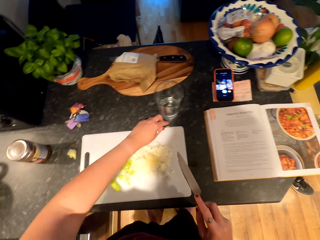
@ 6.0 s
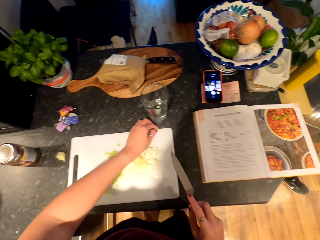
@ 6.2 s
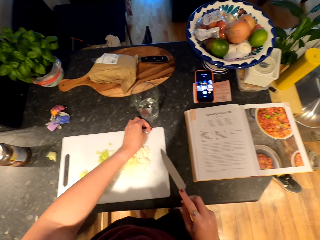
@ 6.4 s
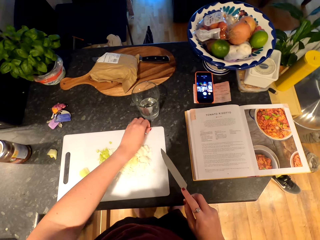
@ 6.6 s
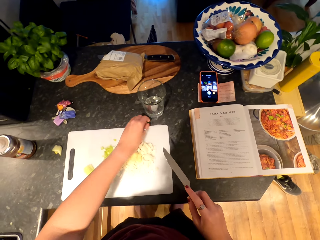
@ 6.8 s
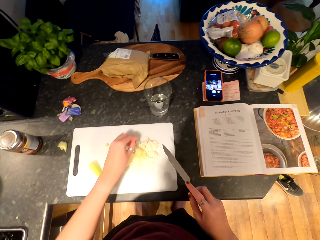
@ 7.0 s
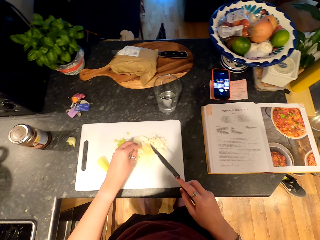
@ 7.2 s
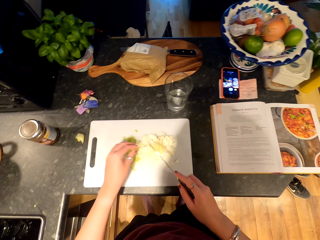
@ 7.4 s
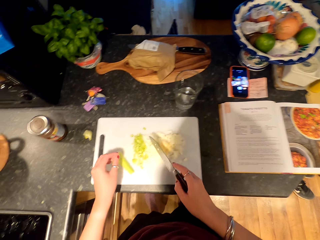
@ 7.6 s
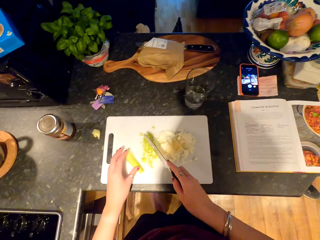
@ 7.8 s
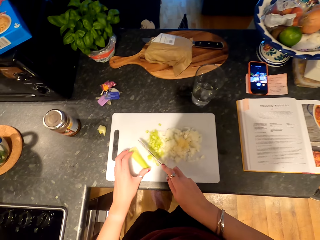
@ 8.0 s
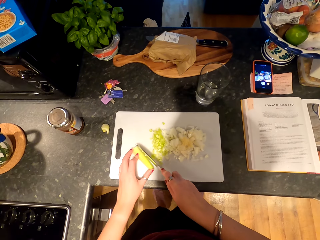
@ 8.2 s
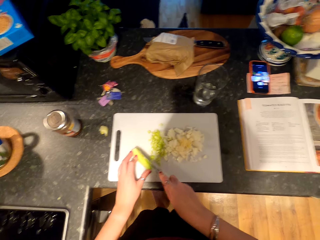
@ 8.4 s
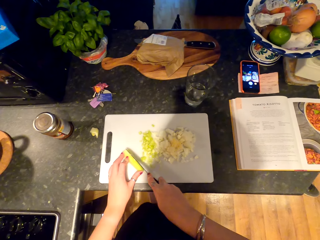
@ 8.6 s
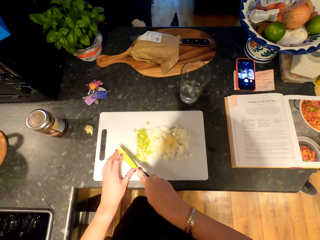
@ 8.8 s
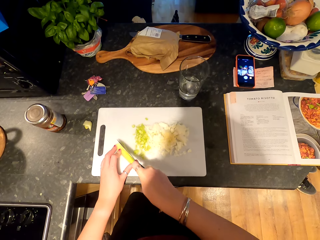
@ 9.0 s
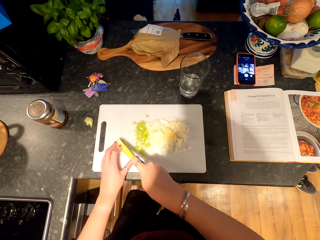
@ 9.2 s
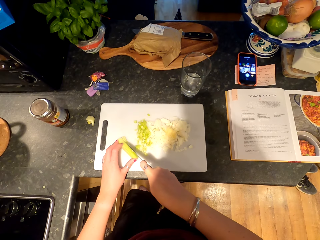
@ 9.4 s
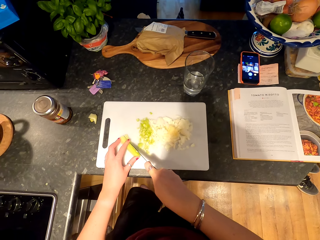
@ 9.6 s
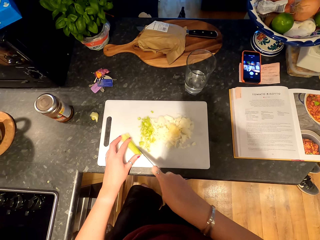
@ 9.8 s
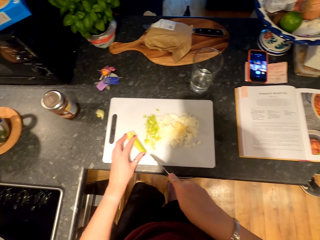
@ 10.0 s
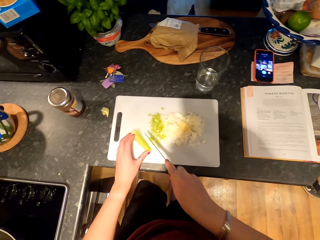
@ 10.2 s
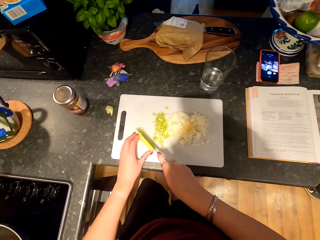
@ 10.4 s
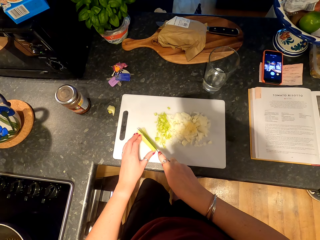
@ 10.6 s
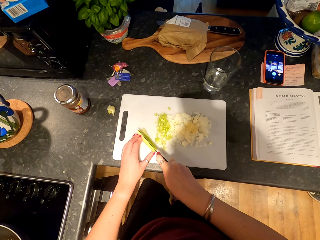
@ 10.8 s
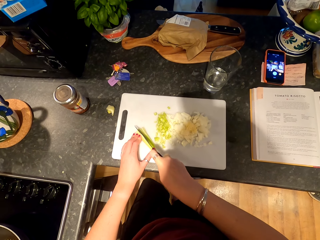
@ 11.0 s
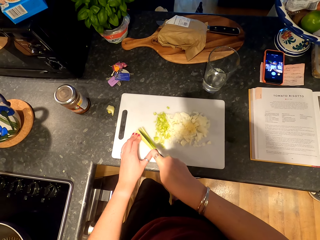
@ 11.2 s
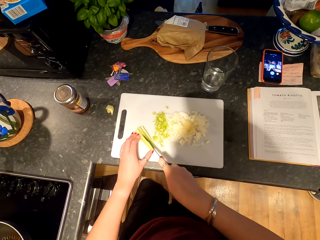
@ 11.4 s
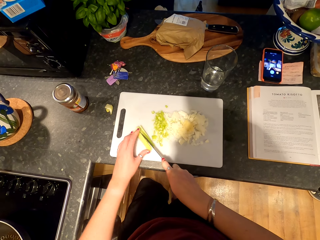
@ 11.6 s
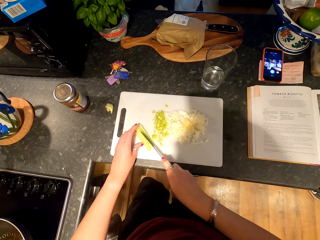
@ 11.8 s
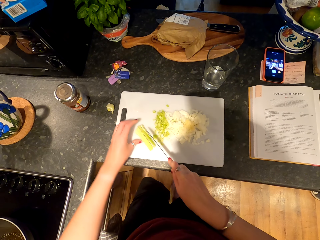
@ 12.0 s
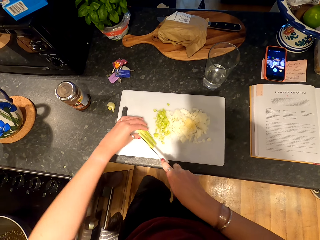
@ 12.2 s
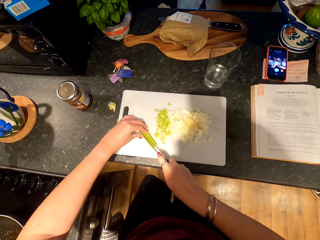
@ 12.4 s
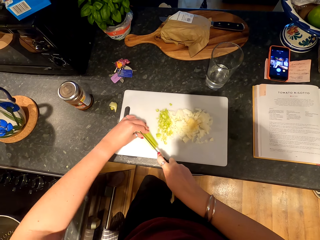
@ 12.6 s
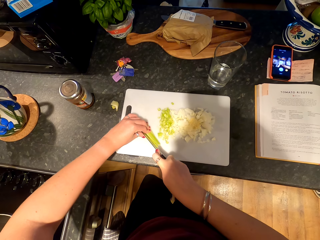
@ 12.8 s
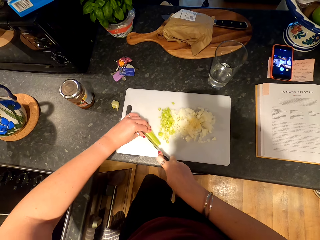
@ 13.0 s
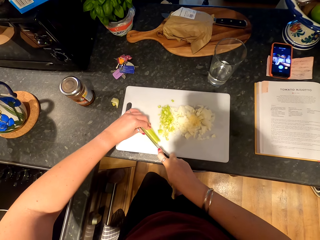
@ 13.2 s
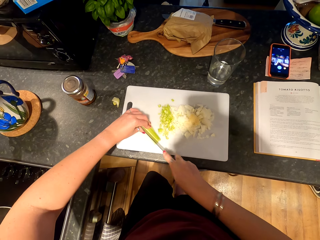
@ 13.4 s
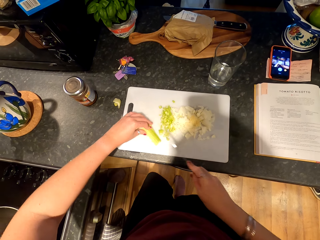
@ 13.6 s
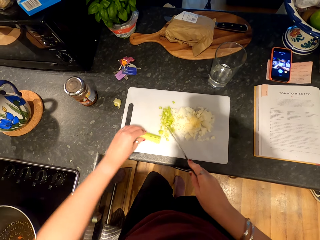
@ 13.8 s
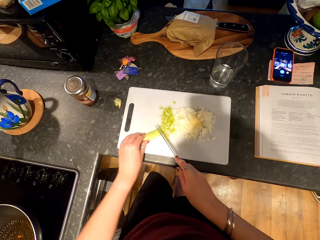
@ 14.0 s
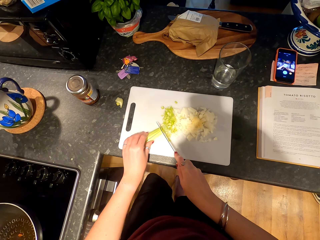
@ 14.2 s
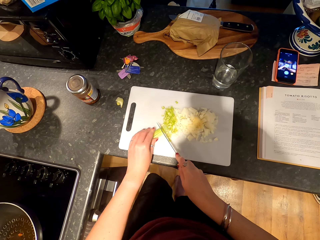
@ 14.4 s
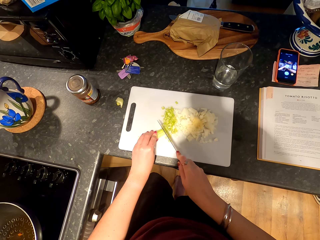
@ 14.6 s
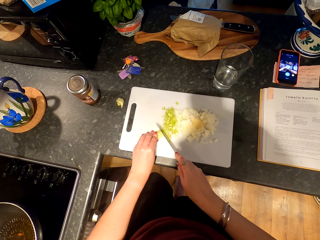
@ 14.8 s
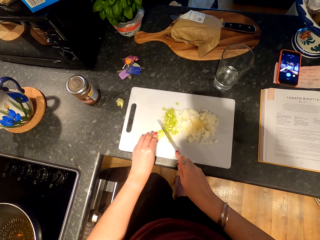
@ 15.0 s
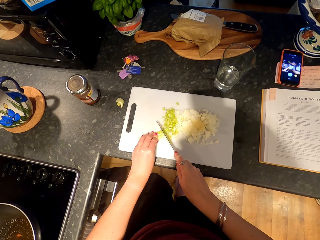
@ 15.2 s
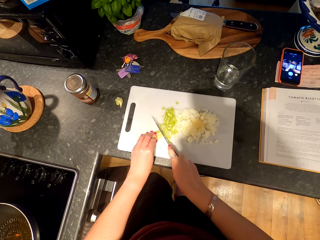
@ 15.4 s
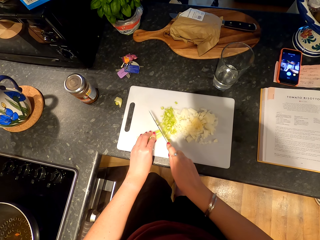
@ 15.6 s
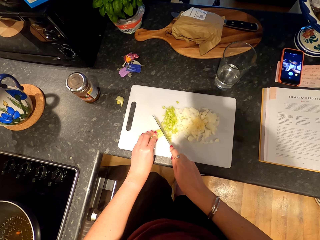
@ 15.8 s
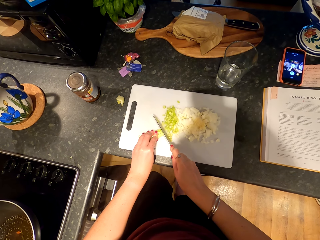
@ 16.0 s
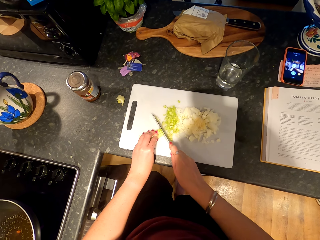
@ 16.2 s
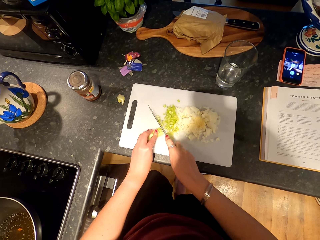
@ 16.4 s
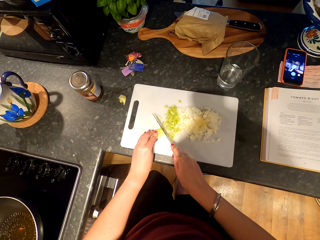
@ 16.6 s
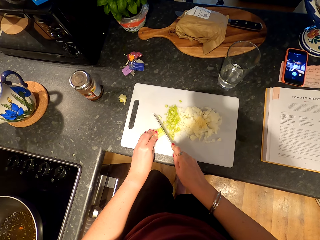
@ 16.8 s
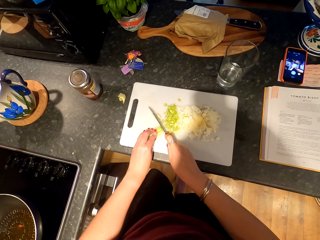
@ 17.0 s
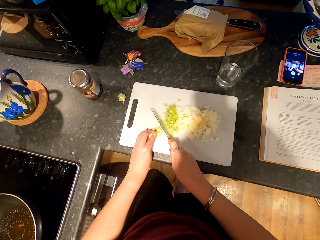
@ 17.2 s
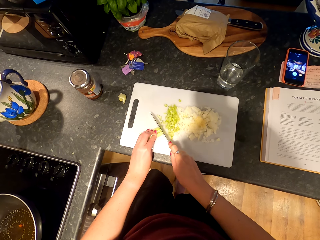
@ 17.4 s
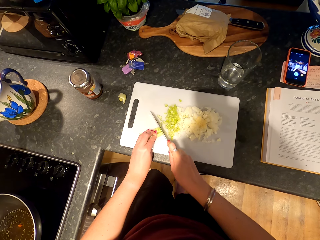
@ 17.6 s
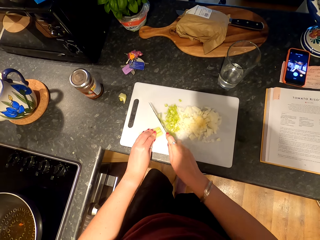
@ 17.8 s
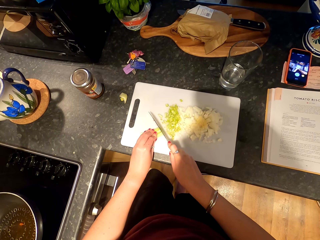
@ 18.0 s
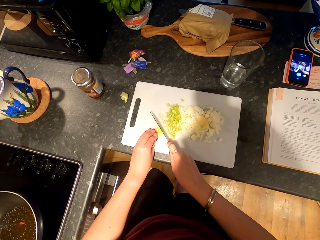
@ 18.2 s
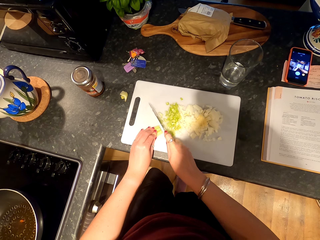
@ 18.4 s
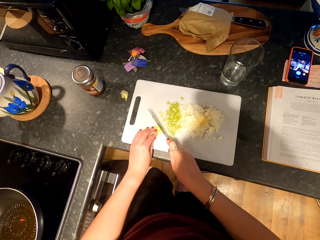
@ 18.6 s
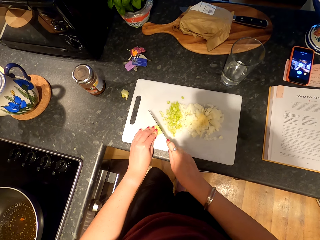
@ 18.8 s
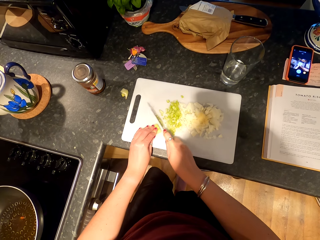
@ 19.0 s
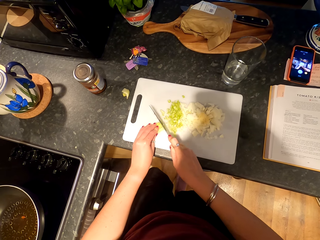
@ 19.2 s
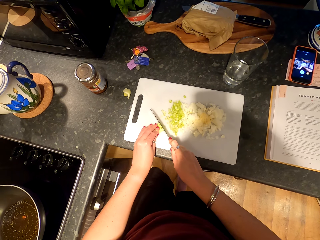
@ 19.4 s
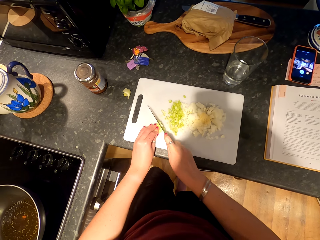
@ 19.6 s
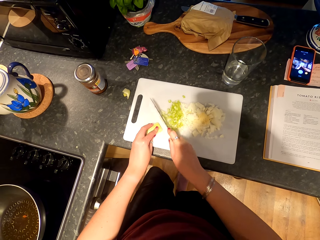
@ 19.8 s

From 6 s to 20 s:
The camera wearer picks an onion from the countertop. They slice the onion. They turn the onion. They chop the onions.

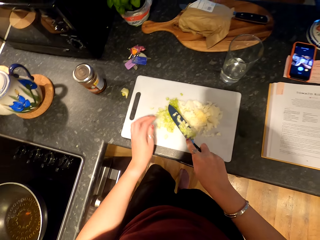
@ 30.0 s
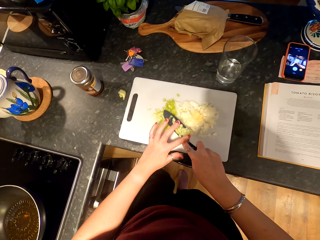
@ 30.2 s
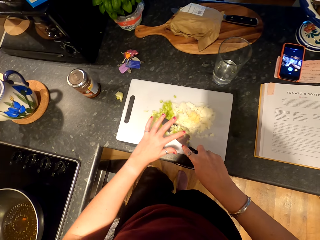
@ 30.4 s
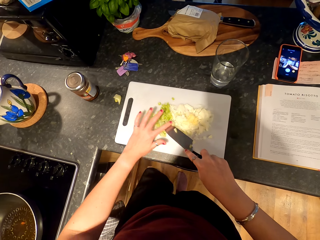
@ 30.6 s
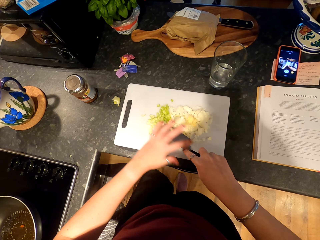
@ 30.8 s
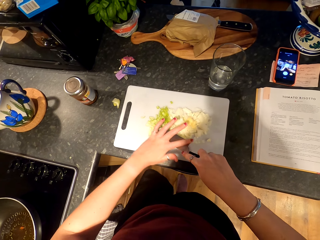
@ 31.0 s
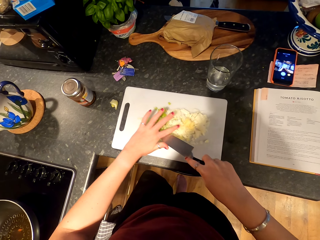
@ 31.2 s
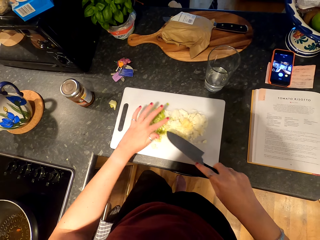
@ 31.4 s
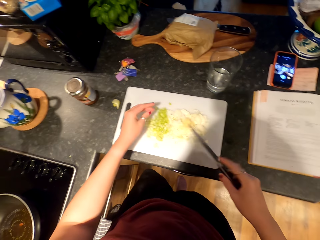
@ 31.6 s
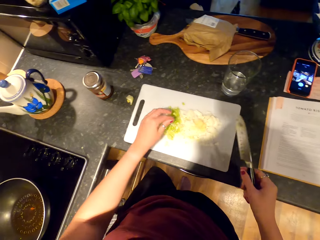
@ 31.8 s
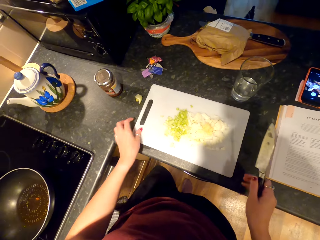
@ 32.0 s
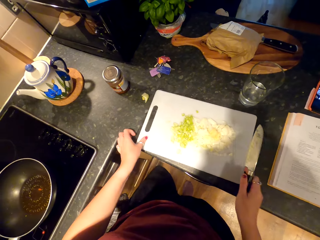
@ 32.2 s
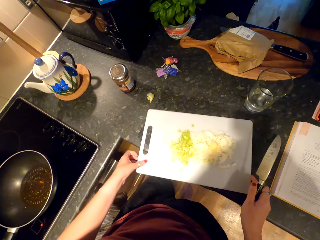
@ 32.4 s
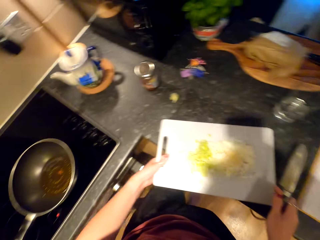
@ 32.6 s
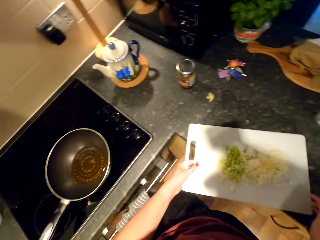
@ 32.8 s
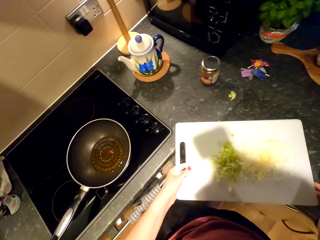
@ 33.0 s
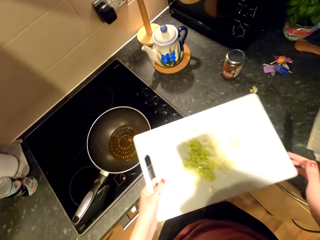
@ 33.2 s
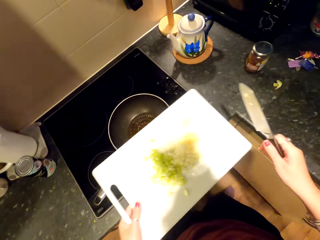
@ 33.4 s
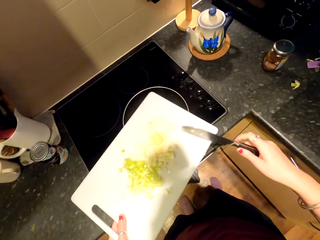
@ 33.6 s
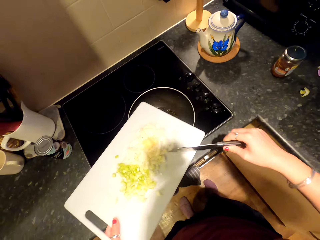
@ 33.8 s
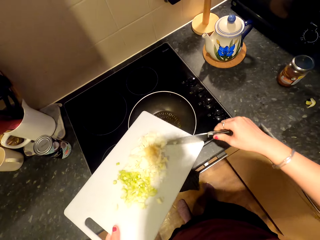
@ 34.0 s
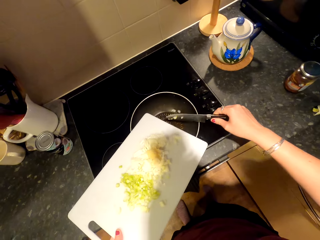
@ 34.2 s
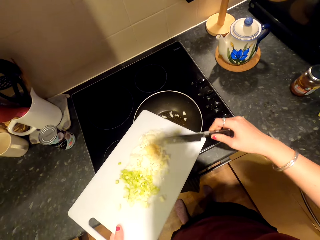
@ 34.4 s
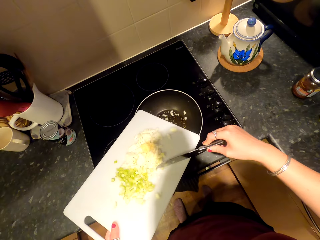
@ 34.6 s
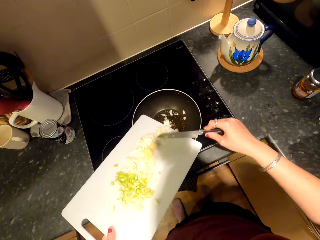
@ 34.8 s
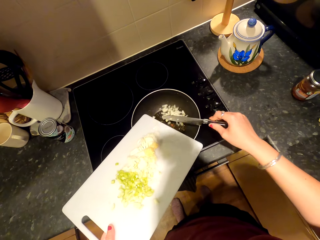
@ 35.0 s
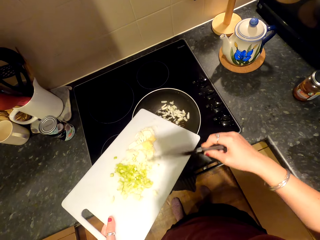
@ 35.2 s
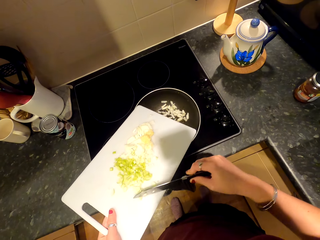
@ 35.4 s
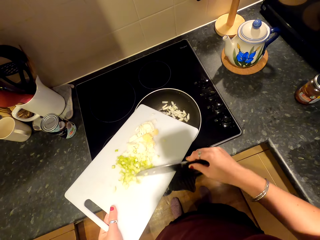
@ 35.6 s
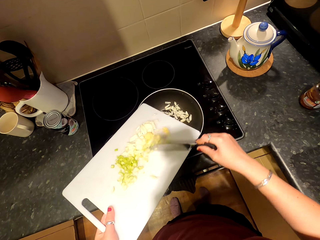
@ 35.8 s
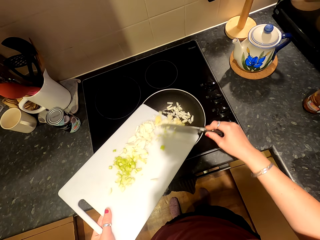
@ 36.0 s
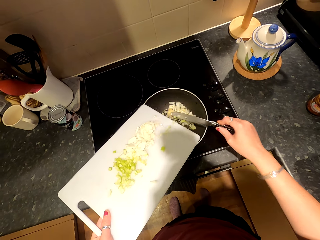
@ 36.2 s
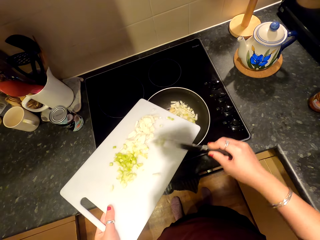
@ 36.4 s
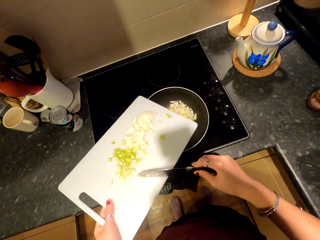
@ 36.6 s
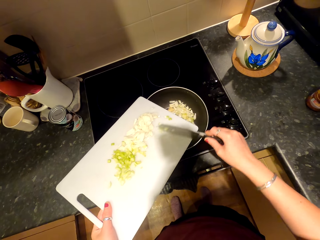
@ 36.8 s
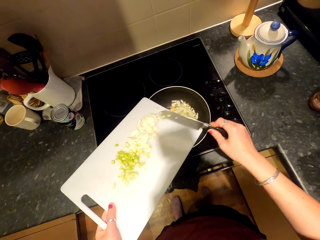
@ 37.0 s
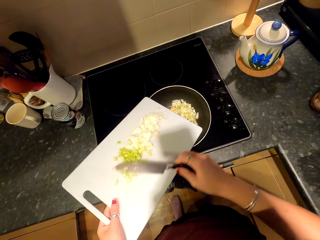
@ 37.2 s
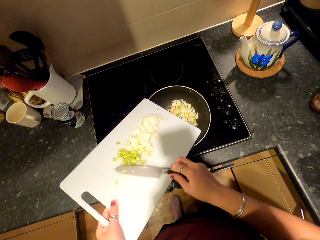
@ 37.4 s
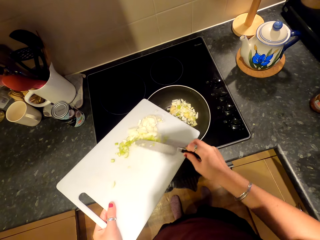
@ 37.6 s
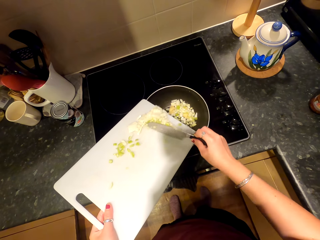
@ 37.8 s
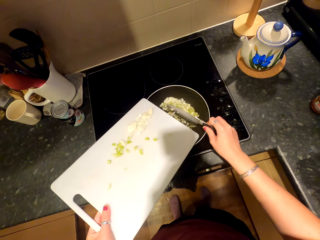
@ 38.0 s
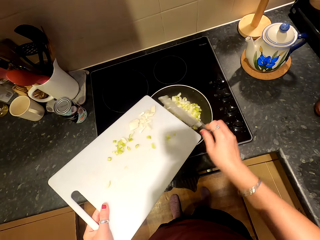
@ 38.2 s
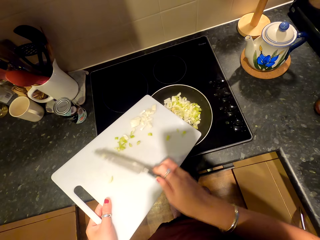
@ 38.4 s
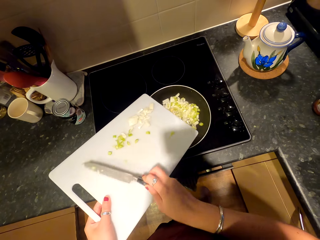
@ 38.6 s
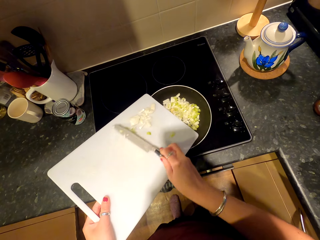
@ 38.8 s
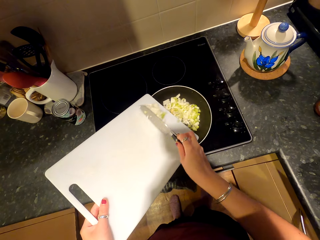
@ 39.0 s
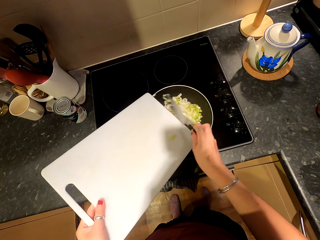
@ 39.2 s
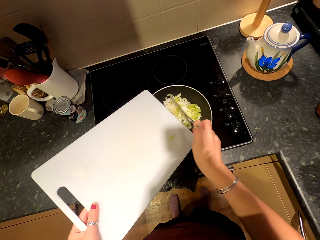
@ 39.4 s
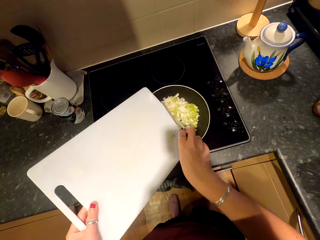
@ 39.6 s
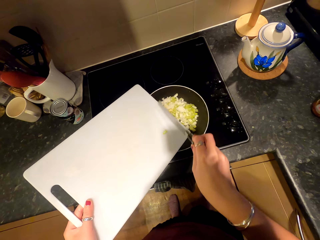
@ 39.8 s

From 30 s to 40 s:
The camera wearer wipes onions from the knife. They lift up the chopping board. They move towards the stove. They pour the onions in a pot or pan.
